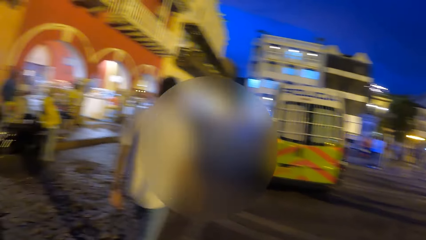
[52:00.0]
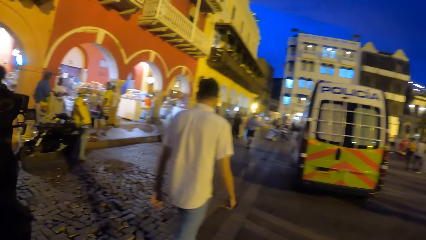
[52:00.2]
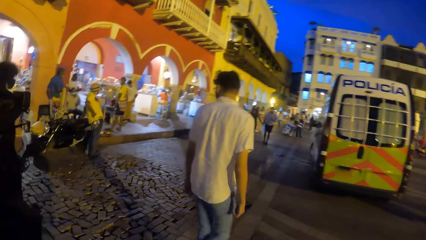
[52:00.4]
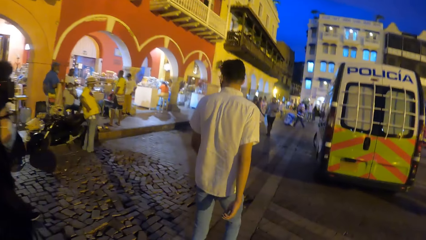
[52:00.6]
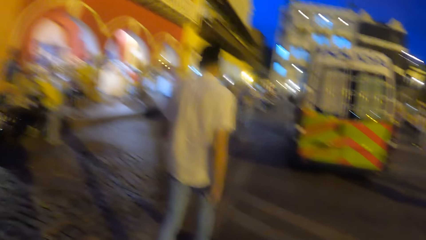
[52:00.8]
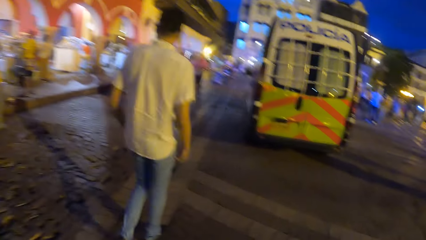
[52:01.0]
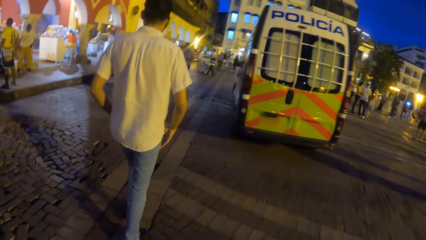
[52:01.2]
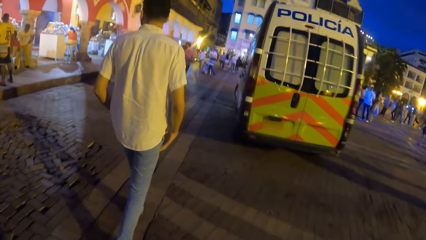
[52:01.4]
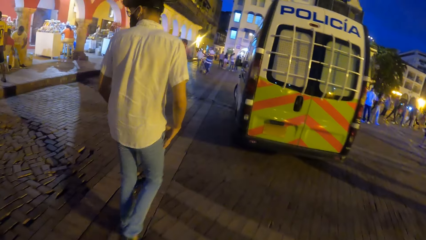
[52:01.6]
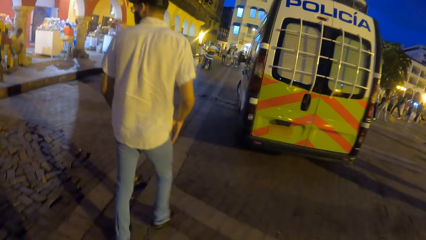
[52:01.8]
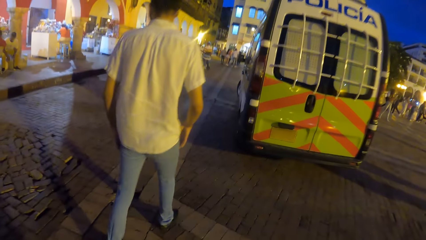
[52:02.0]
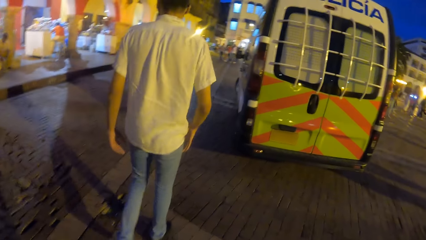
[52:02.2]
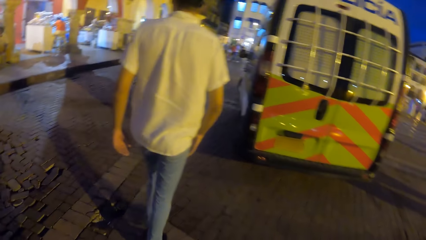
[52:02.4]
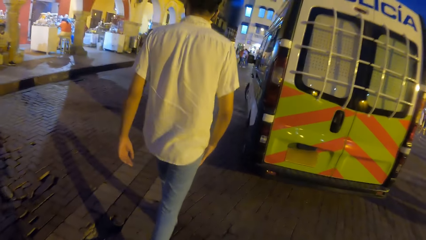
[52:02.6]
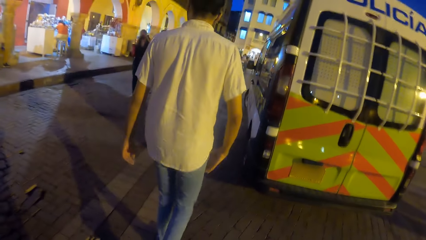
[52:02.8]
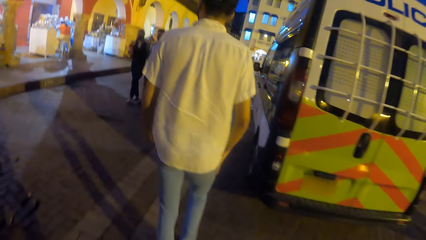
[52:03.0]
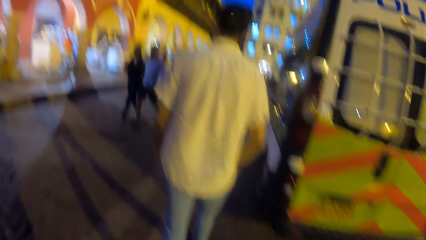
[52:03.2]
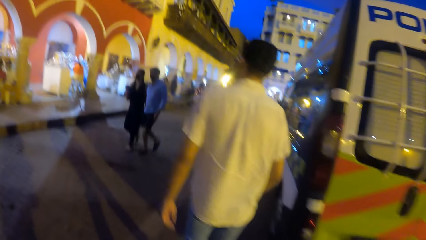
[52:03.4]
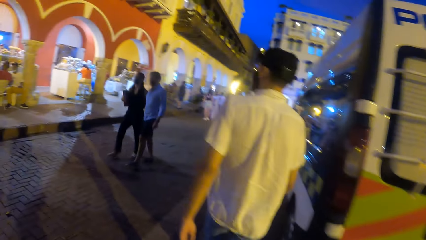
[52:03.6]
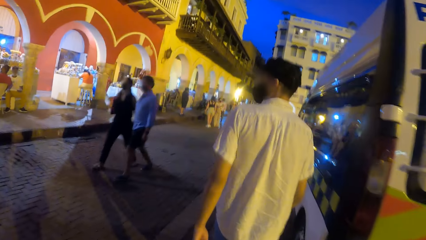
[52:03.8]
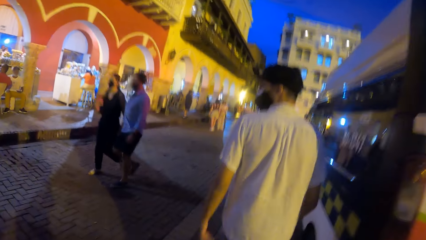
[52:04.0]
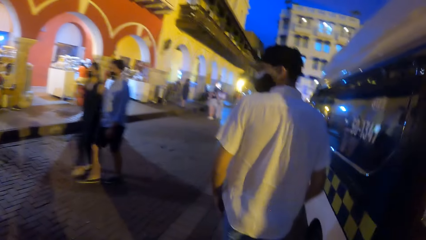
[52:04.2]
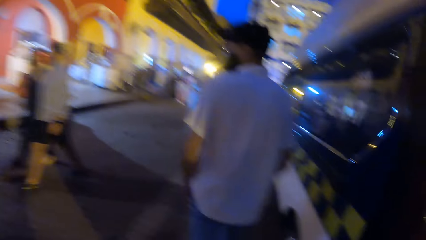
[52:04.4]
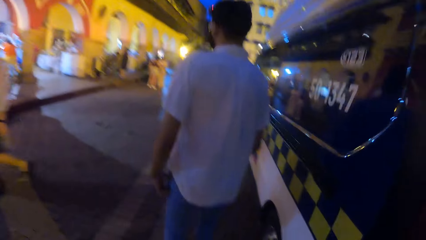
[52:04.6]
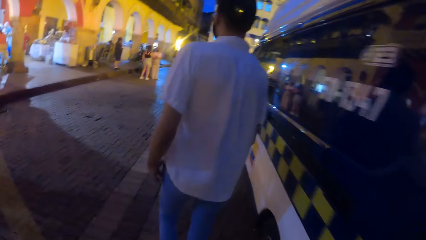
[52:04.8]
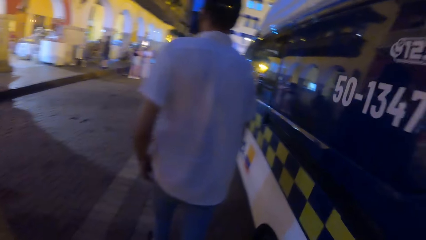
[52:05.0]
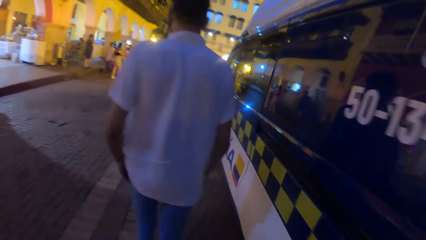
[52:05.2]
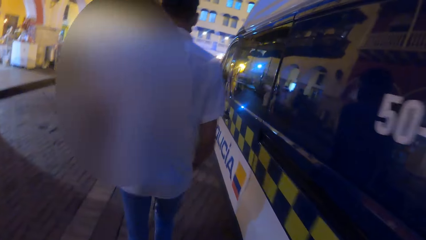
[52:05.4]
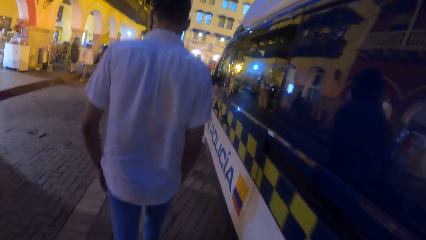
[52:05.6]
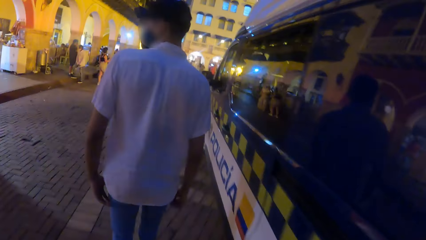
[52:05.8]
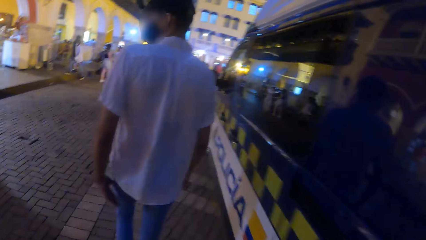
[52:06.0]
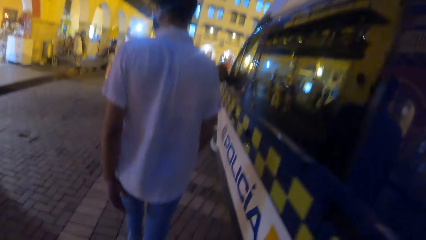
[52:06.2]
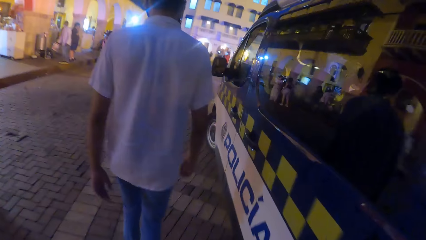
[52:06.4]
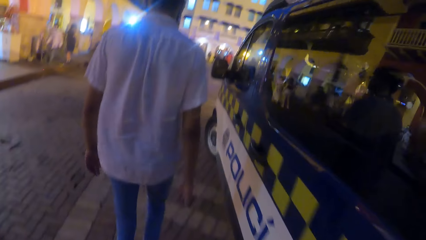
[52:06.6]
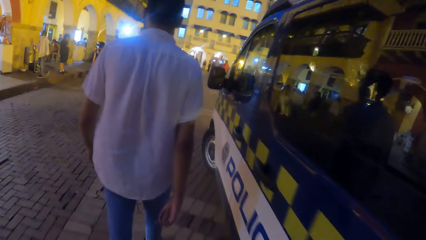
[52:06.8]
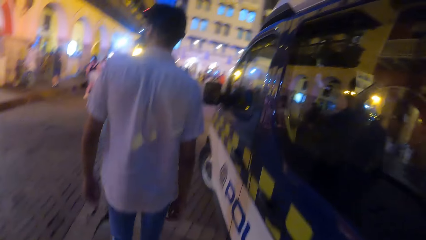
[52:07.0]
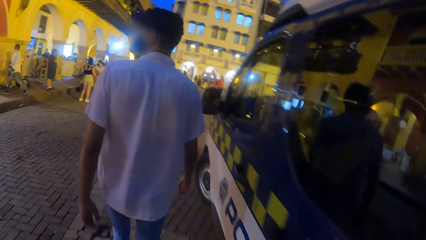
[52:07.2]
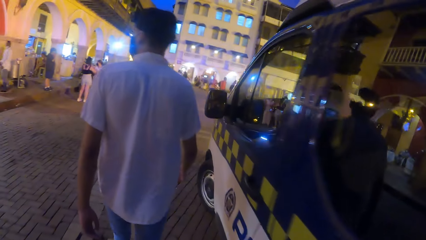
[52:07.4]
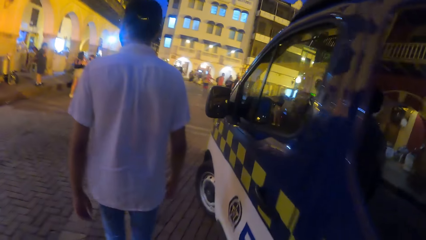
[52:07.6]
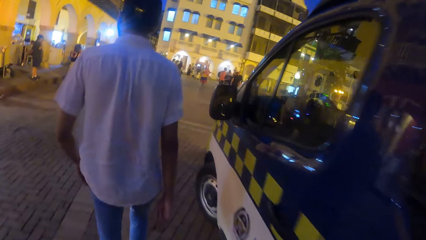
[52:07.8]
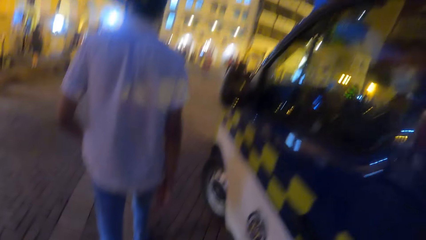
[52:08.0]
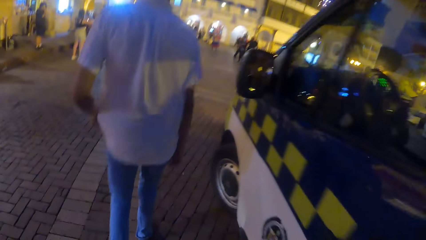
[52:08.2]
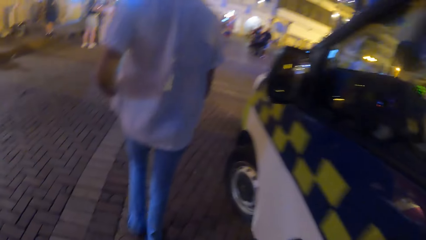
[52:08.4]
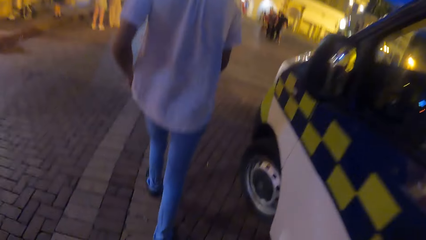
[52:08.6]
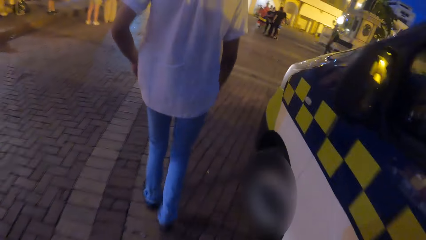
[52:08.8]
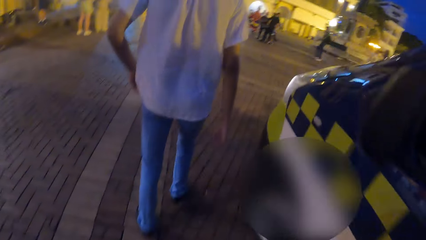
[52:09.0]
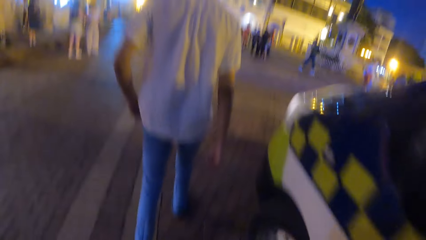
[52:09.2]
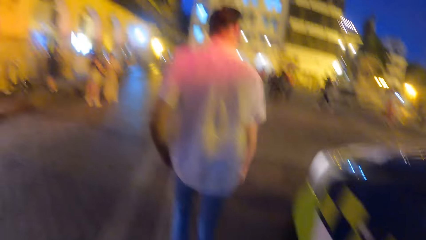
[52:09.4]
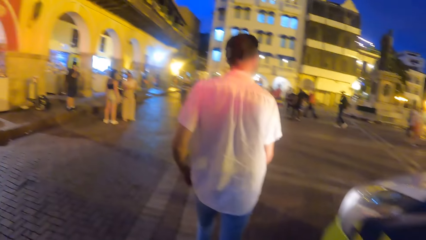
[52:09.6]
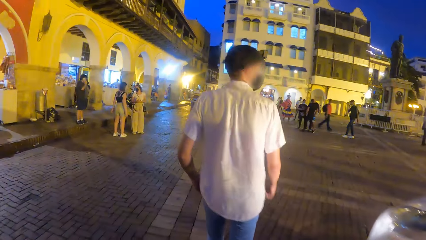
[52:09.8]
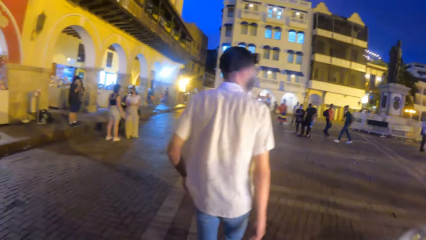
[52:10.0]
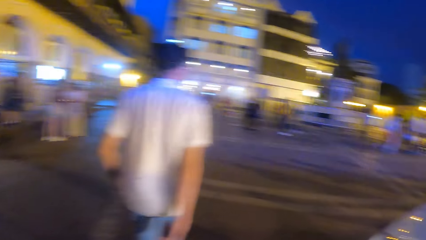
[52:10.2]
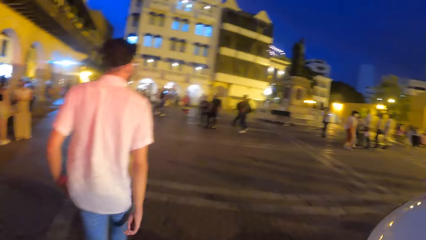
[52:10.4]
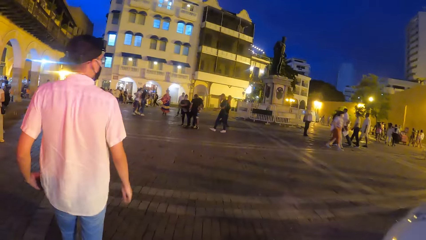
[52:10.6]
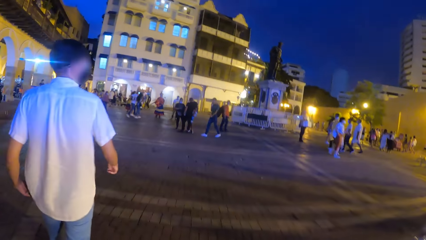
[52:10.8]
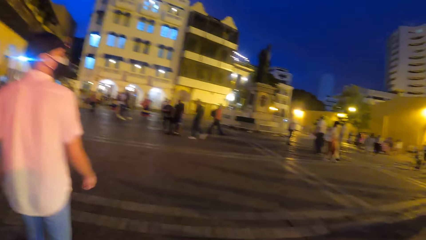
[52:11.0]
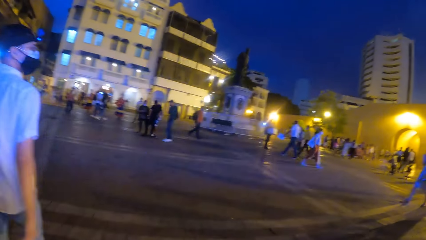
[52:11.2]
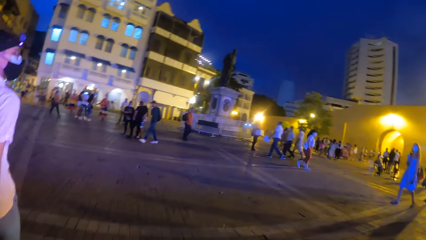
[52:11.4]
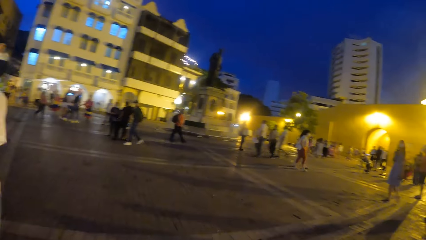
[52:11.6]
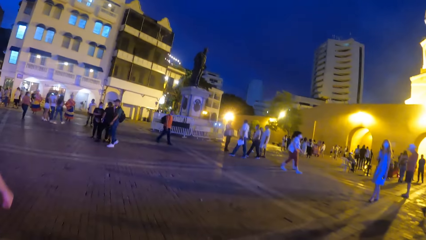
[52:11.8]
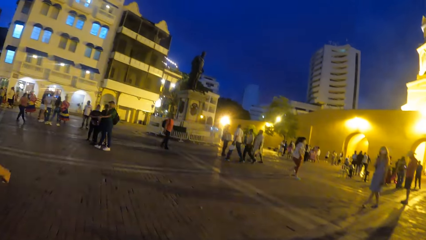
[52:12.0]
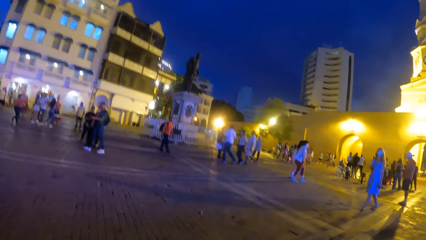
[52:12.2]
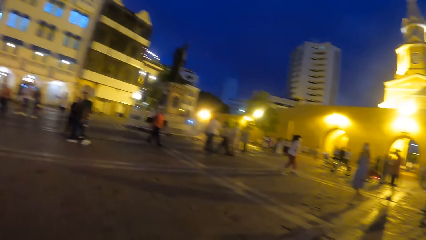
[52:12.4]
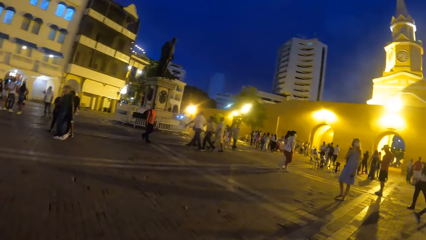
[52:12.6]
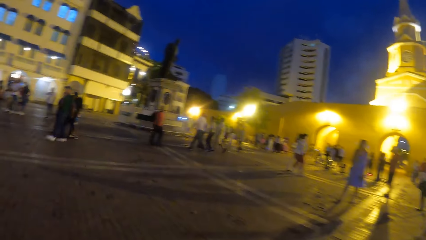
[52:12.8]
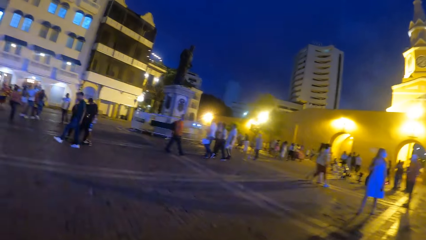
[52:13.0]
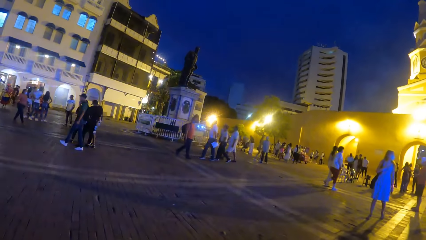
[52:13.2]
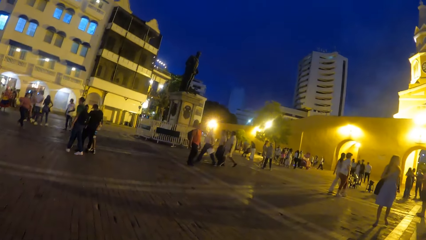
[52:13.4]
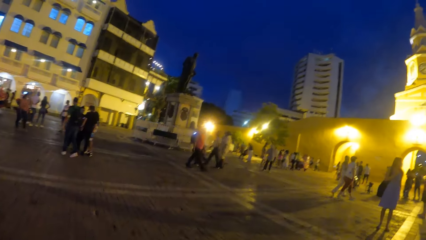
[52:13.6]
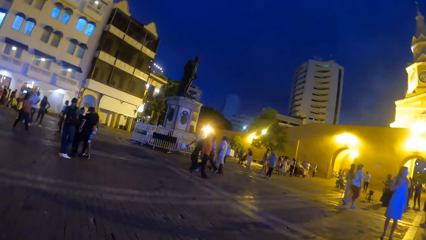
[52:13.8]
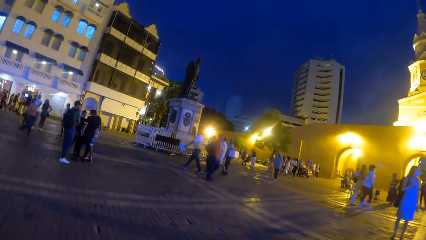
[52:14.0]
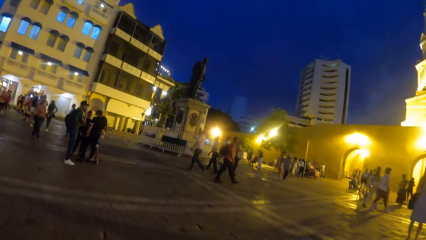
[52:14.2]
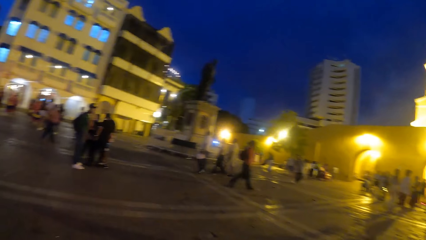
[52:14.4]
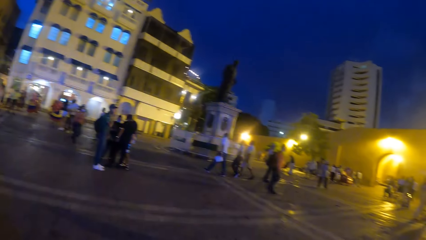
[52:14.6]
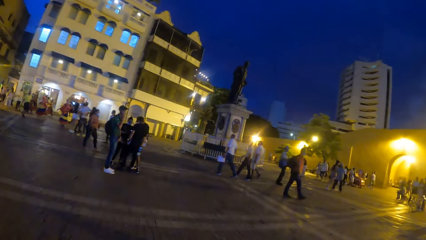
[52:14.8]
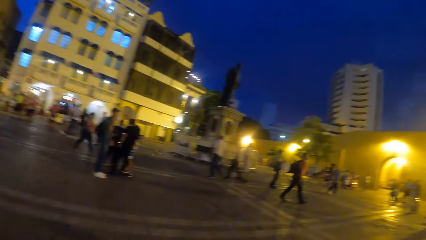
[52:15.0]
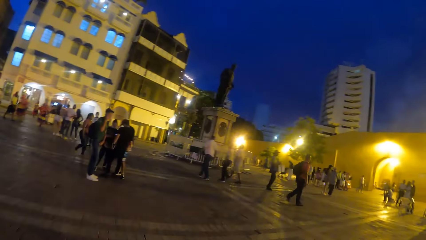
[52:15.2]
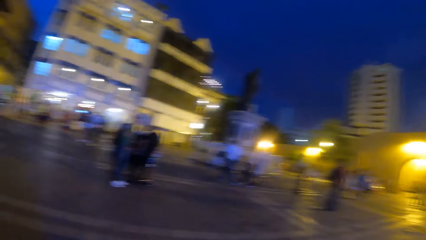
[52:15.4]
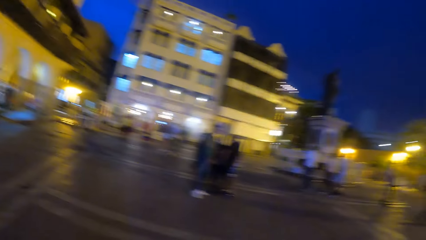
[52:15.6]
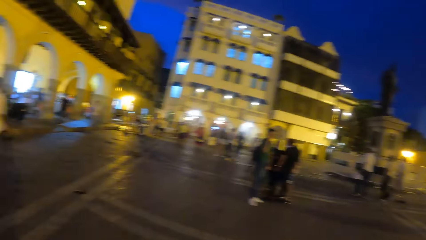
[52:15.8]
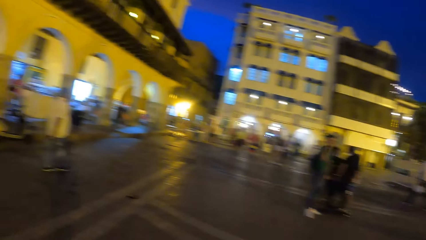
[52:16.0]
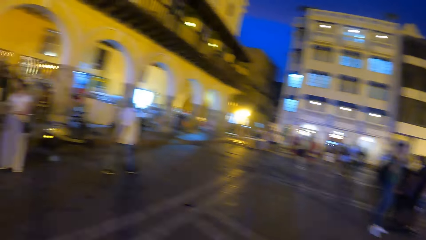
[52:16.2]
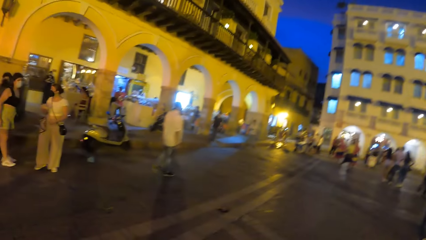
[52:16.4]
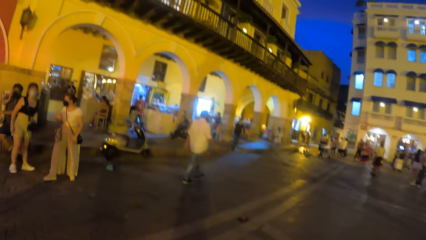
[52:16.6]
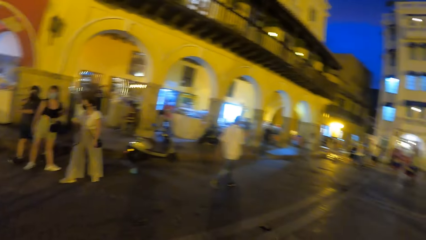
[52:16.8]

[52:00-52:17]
A man touches clothes.
